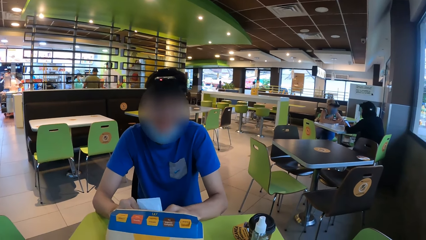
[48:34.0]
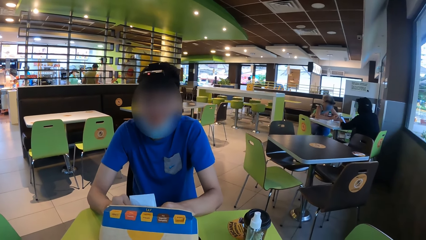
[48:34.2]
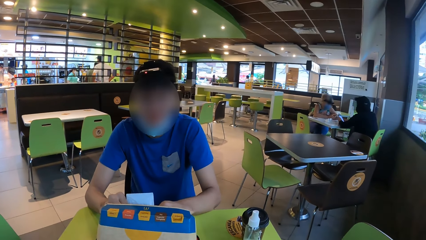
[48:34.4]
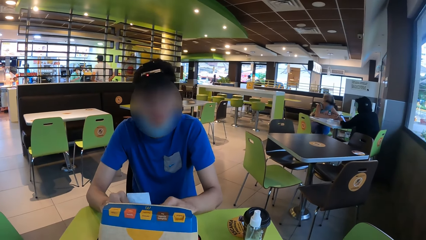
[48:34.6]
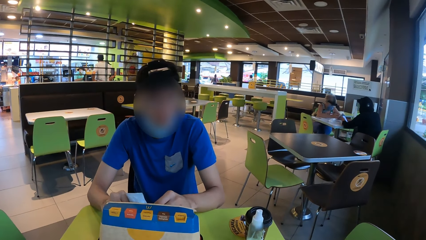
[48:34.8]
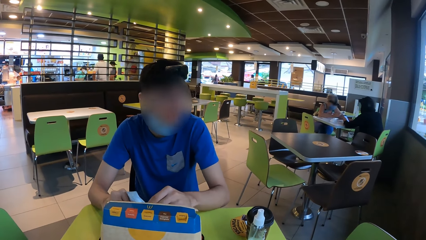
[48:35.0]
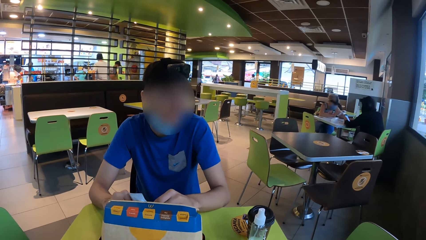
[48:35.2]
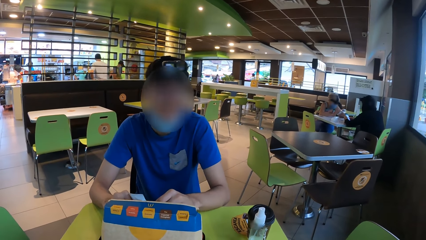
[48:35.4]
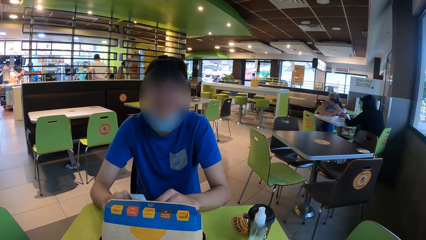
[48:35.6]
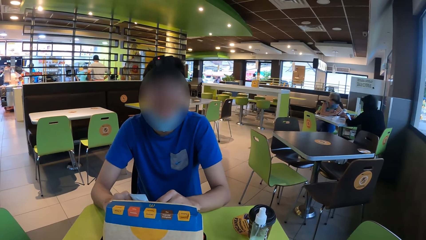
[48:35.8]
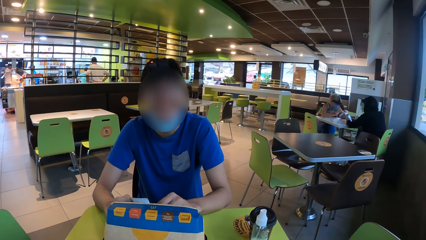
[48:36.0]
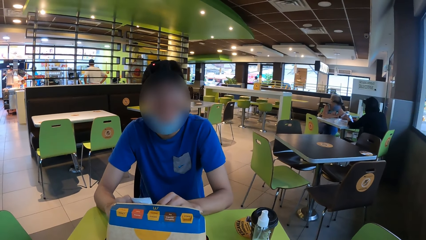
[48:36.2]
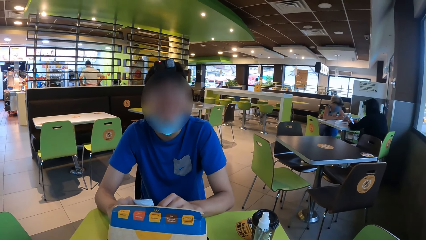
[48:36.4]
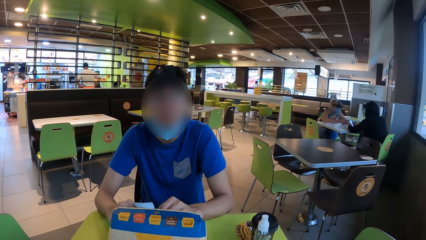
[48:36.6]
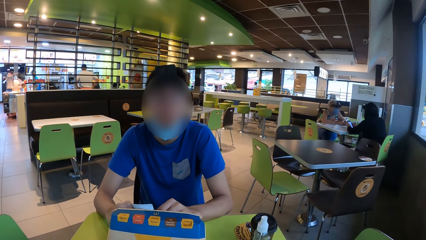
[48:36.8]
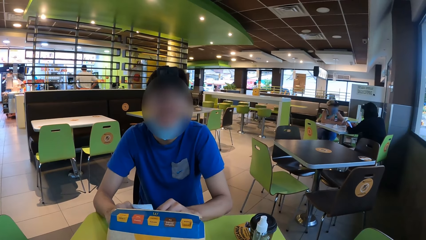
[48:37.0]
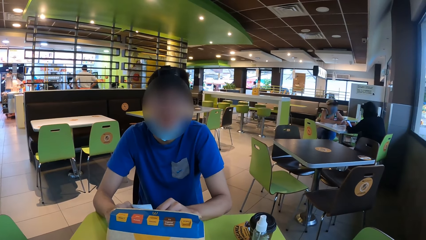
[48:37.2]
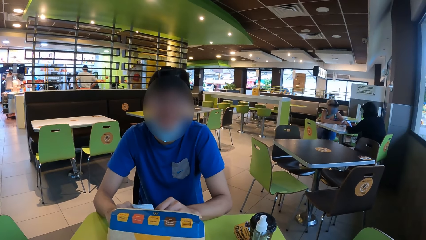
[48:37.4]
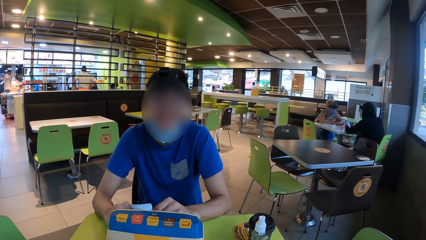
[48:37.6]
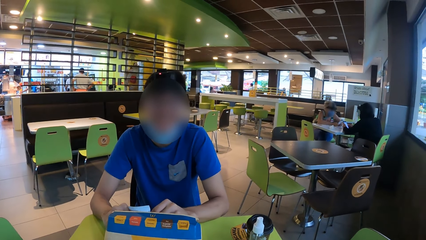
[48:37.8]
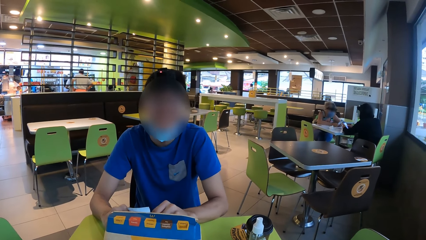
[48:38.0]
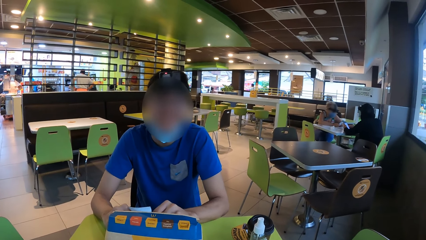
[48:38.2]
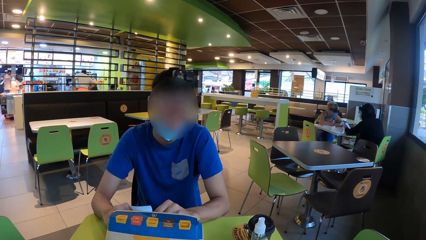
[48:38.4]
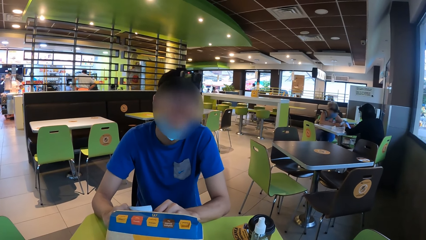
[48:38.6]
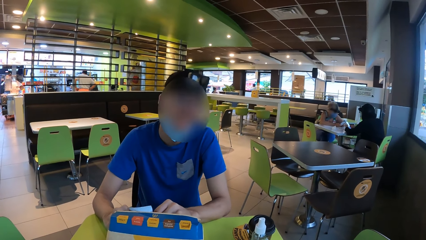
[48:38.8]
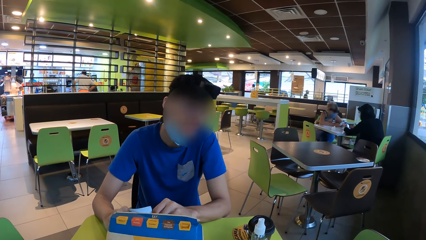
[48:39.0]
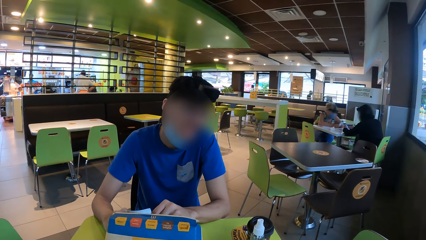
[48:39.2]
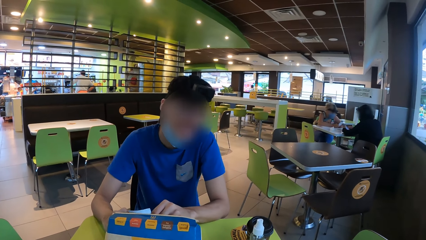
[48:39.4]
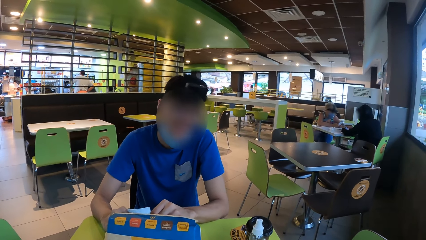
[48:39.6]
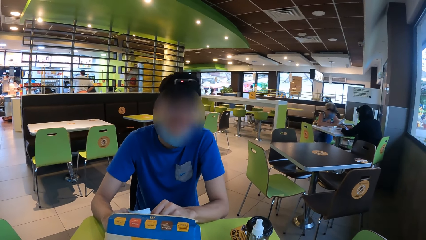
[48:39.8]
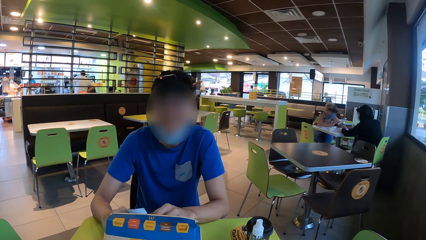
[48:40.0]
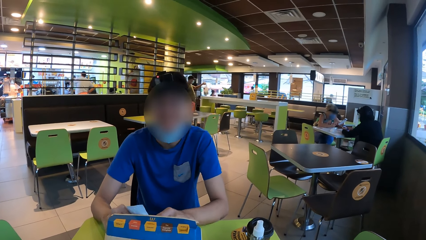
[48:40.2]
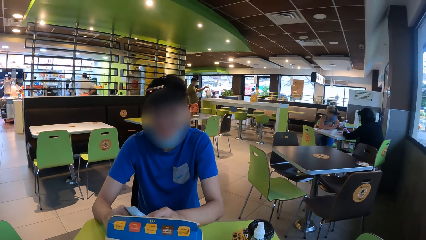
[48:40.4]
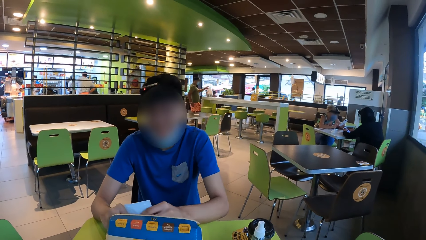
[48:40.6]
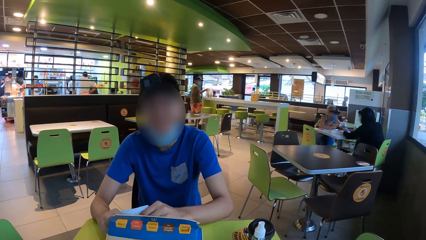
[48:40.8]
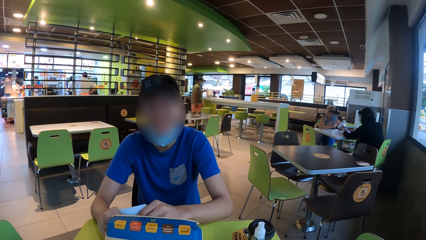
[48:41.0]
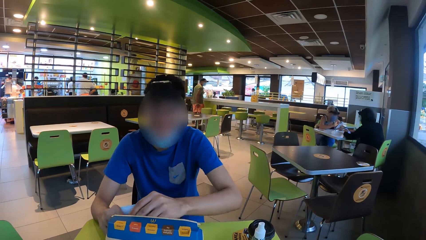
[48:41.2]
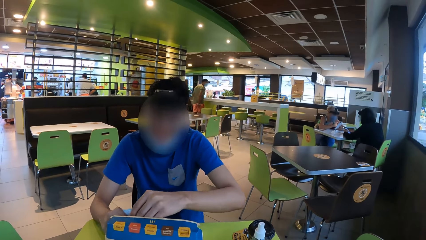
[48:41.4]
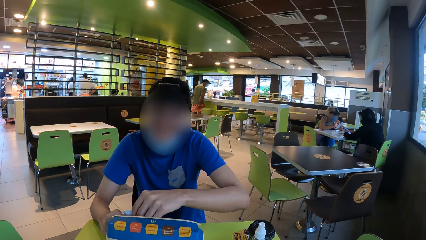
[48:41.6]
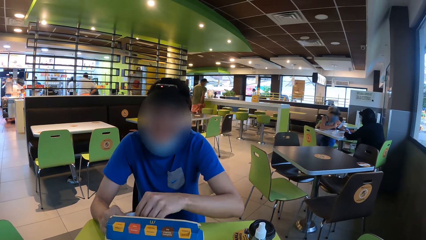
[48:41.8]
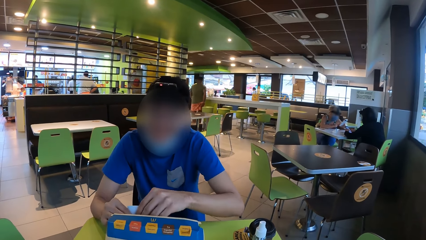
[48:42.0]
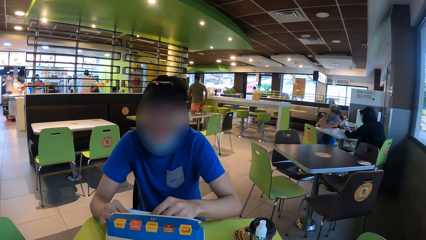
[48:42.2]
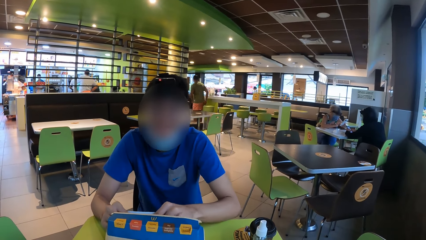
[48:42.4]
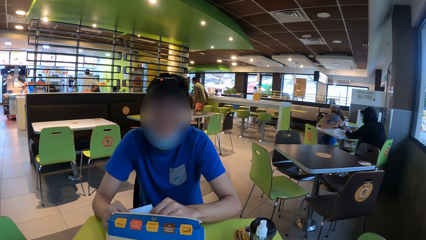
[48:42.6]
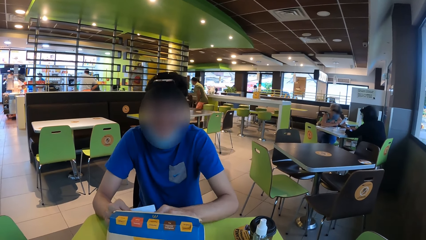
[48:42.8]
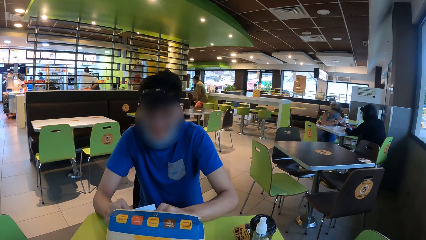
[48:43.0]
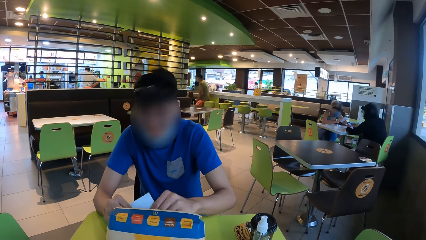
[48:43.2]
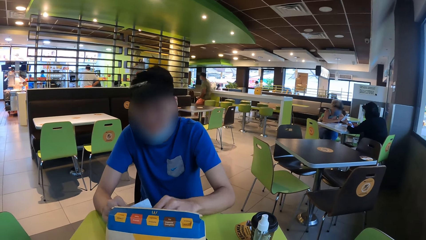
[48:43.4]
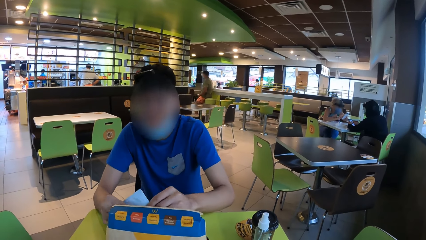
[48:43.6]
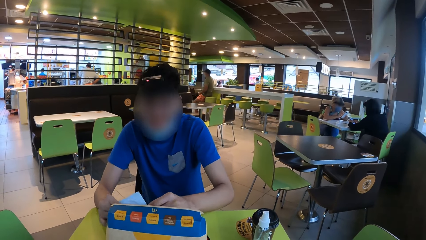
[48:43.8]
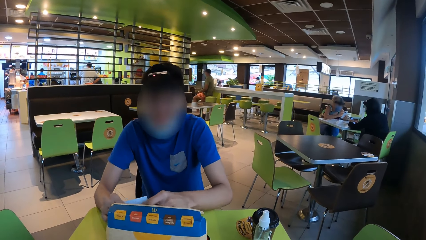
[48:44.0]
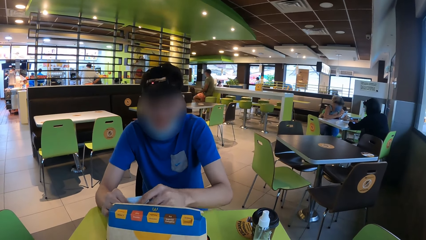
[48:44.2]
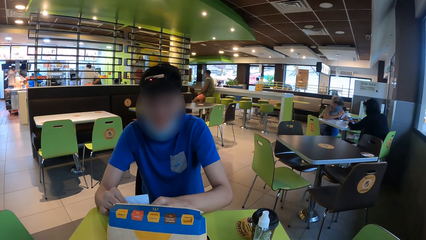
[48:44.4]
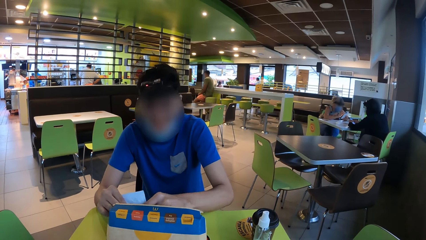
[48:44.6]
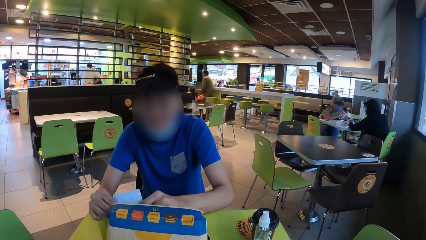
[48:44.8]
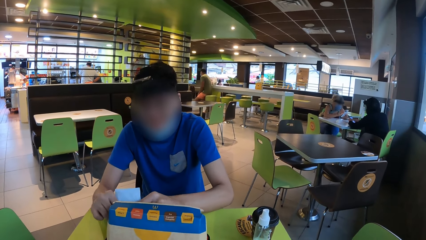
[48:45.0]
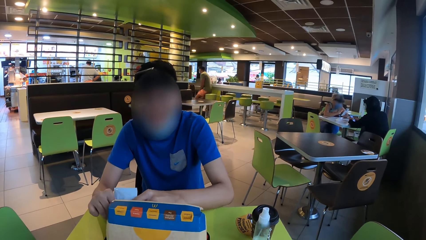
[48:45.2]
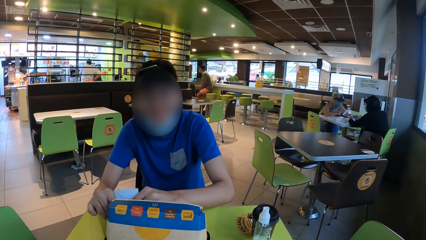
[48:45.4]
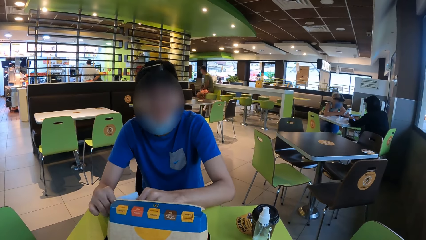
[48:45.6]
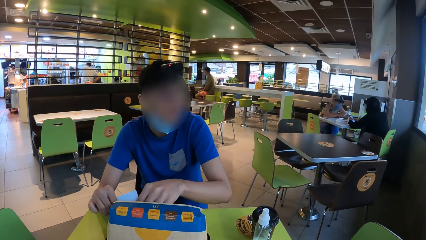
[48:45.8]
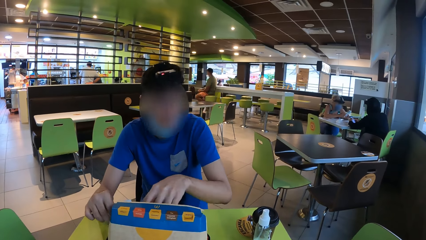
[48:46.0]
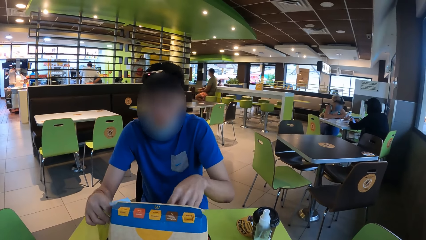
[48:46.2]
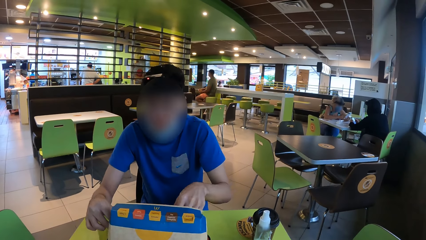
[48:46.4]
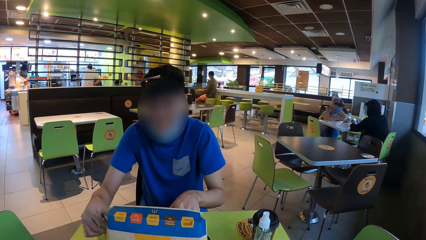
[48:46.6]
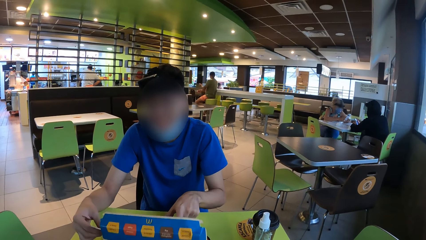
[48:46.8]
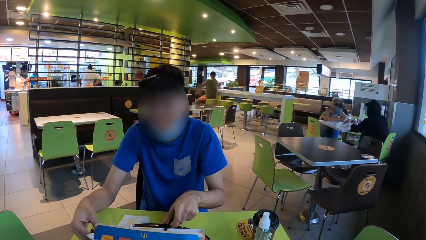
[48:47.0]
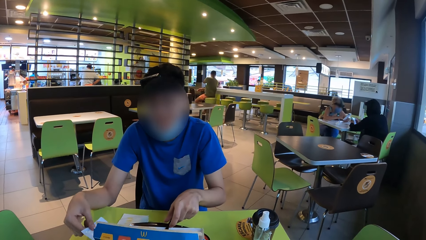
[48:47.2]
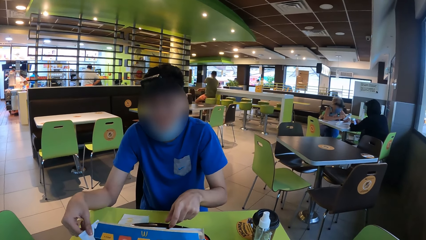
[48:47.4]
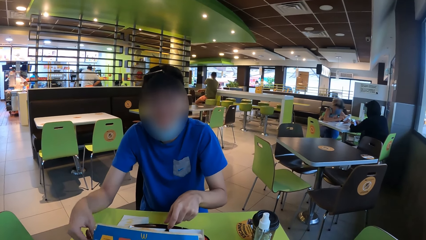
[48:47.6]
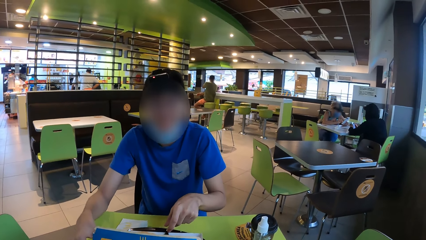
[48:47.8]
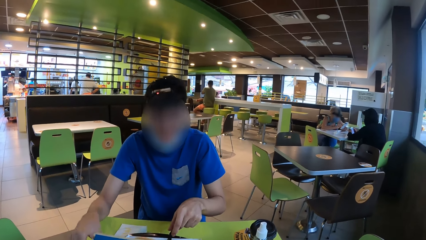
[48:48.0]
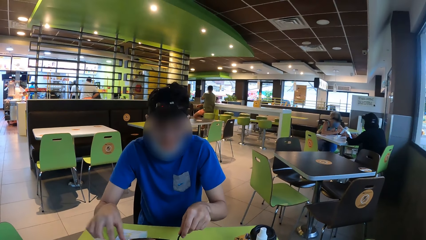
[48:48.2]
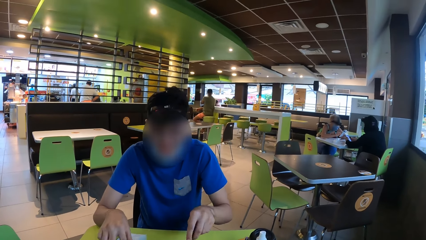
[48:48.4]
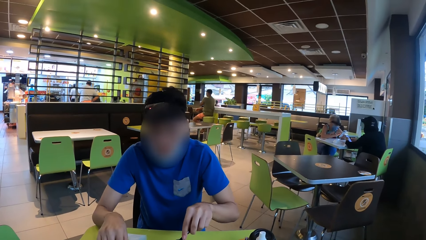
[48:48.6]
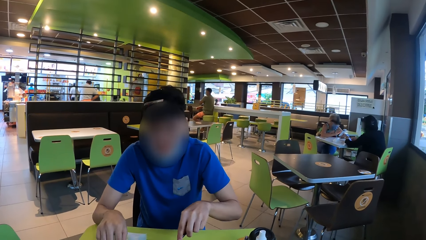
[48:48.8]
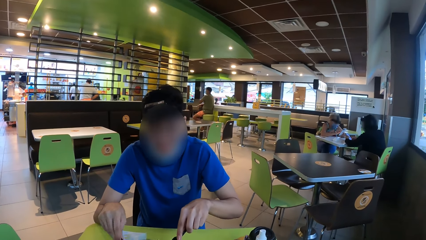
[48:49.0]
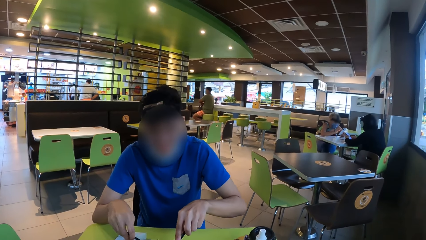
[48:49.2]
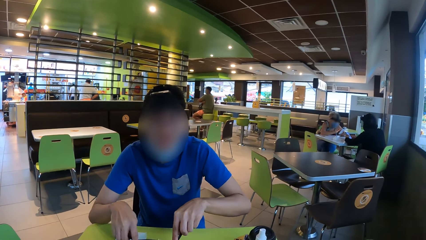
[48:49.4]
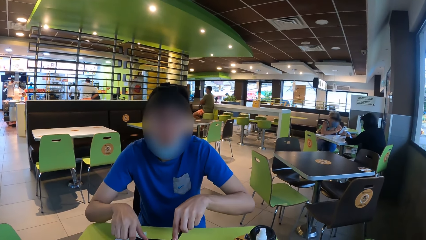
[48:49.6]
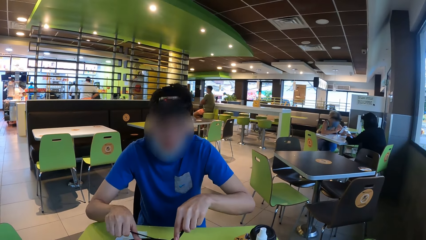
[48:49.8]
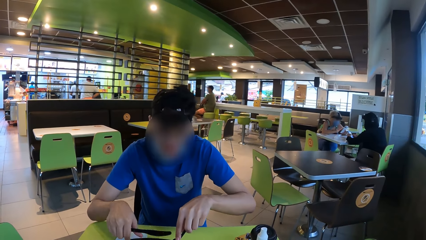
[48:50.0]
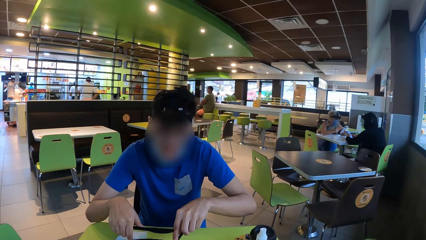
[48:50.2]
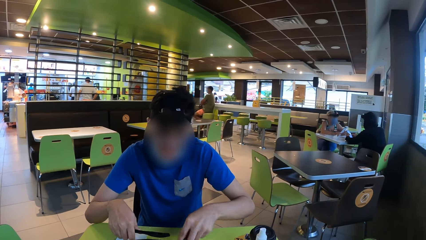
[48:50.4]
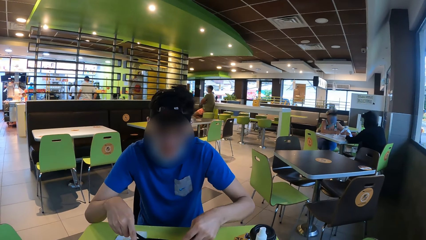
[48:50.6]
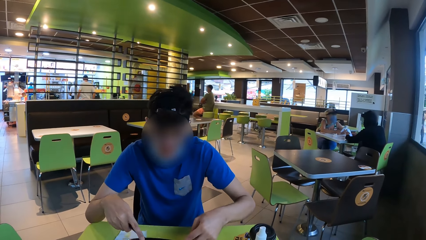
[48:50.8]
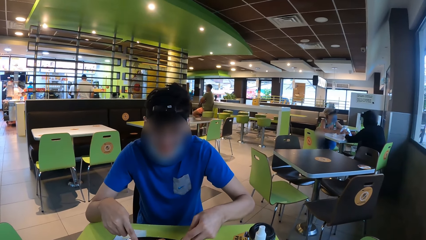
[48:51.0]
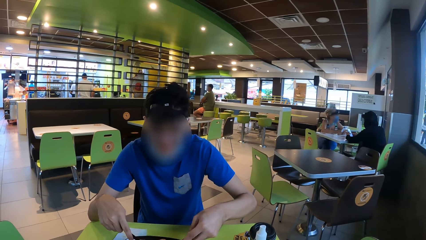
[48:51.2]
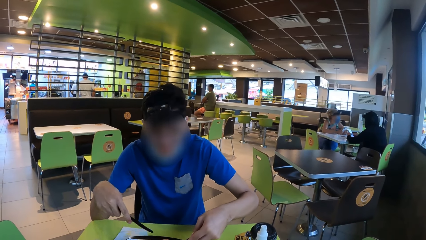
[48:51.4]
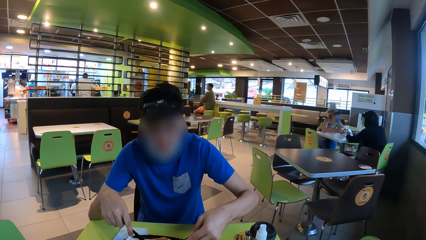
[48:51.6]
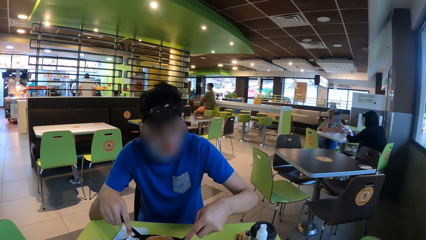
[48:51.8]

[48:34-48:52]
The man holds the condiment with both hands. The man holds the spoon in the hand. The man picks up the knife from the food box and gestures to the camera wearer.
